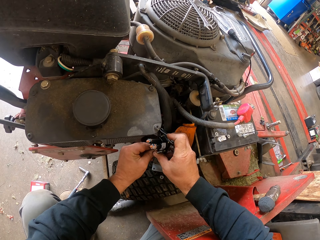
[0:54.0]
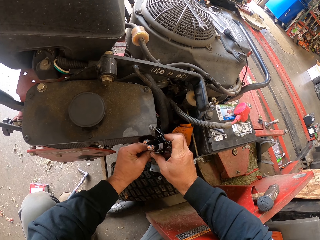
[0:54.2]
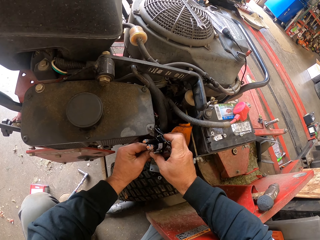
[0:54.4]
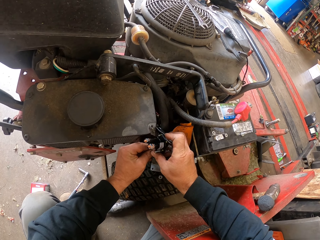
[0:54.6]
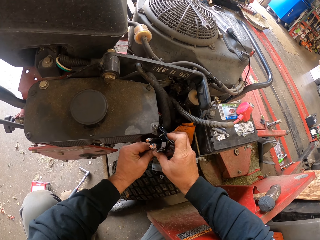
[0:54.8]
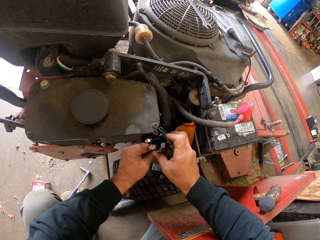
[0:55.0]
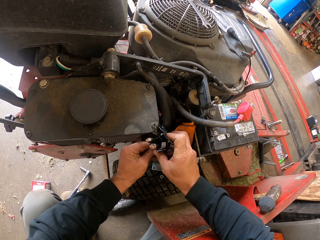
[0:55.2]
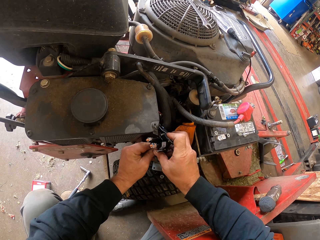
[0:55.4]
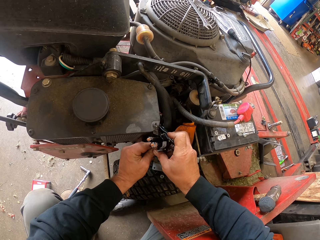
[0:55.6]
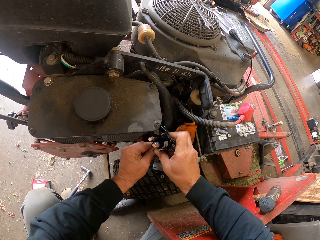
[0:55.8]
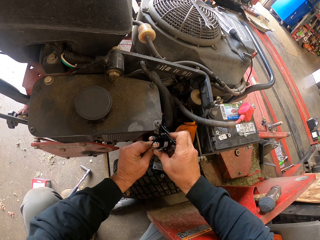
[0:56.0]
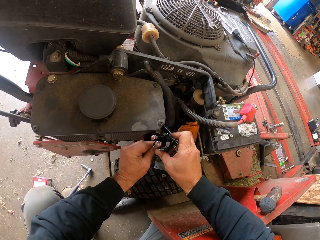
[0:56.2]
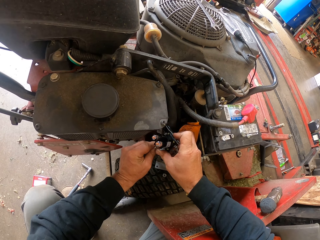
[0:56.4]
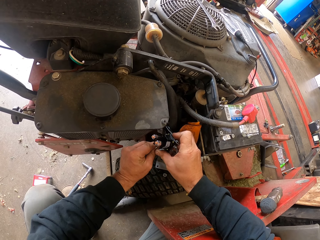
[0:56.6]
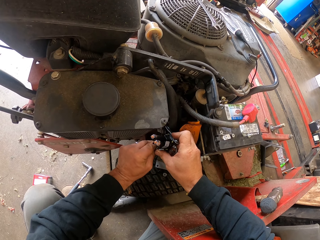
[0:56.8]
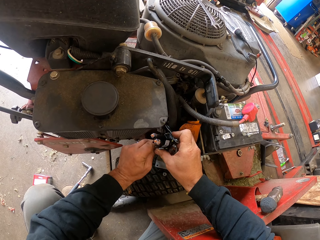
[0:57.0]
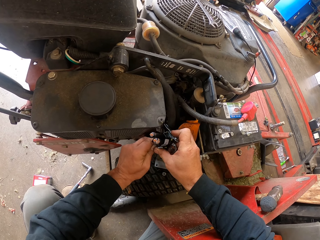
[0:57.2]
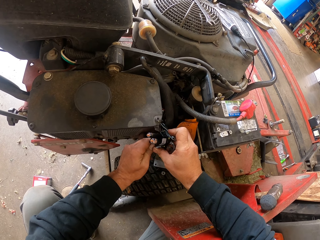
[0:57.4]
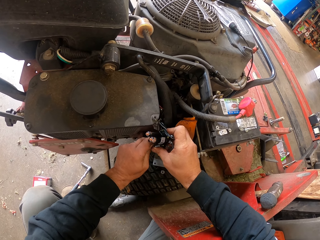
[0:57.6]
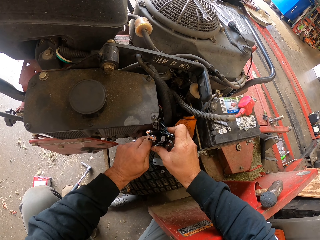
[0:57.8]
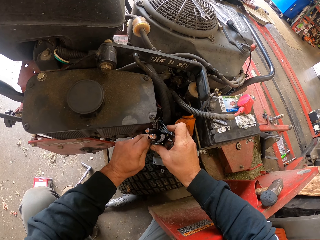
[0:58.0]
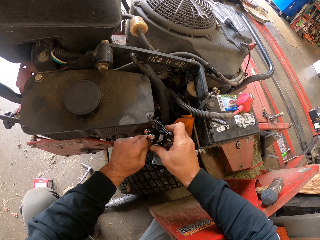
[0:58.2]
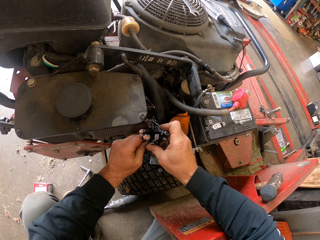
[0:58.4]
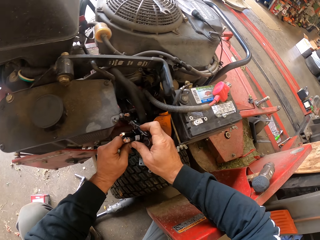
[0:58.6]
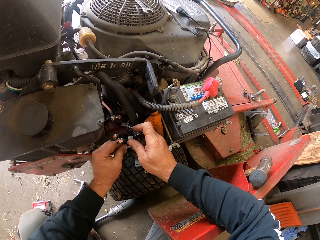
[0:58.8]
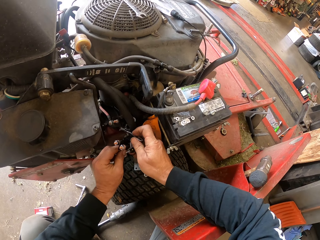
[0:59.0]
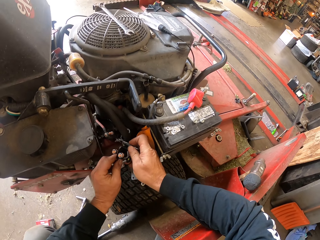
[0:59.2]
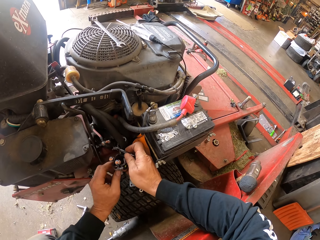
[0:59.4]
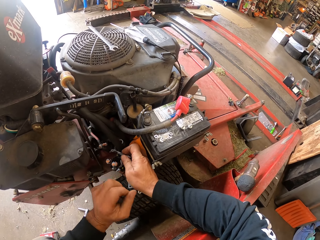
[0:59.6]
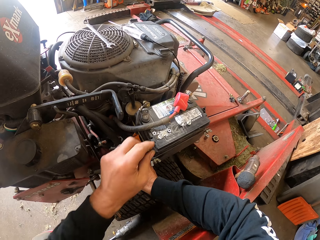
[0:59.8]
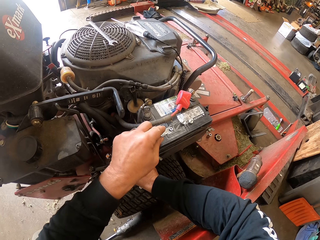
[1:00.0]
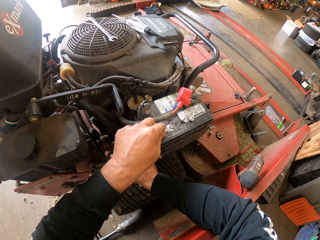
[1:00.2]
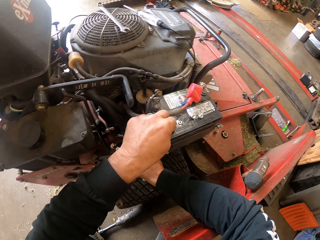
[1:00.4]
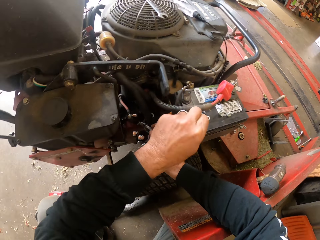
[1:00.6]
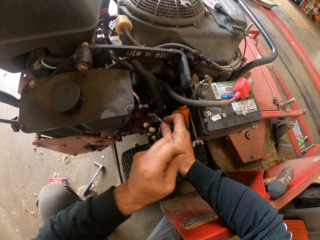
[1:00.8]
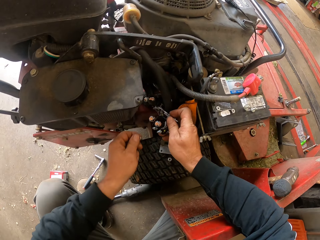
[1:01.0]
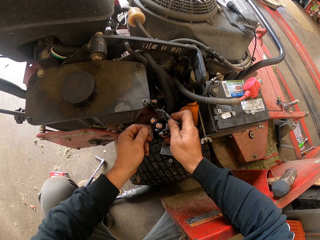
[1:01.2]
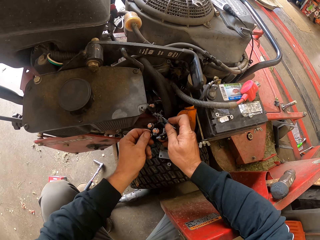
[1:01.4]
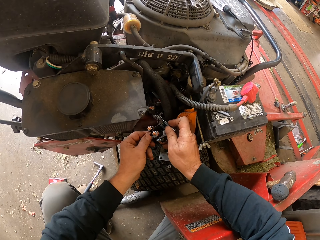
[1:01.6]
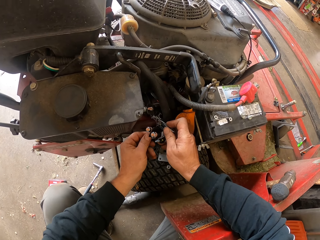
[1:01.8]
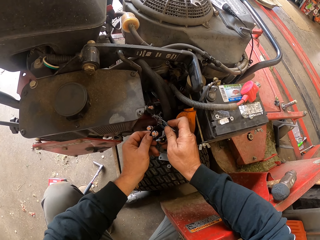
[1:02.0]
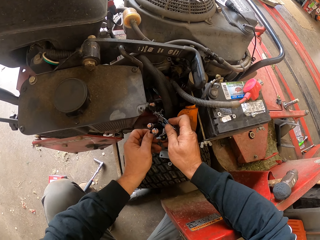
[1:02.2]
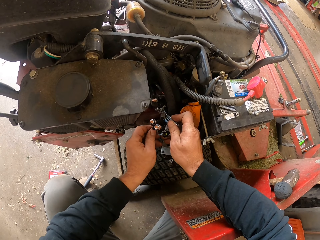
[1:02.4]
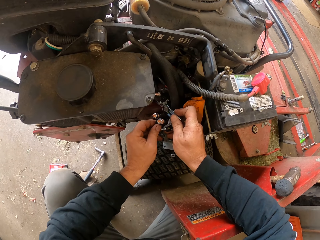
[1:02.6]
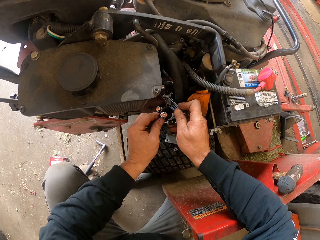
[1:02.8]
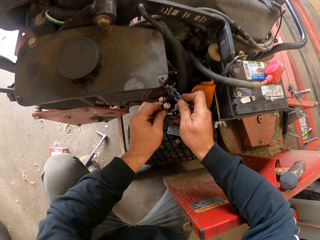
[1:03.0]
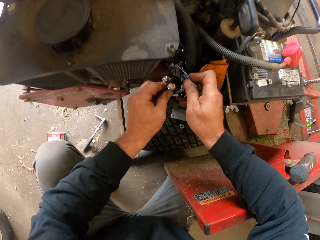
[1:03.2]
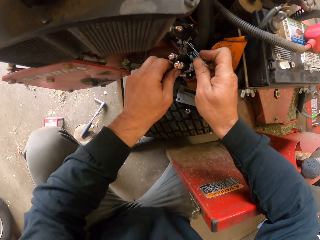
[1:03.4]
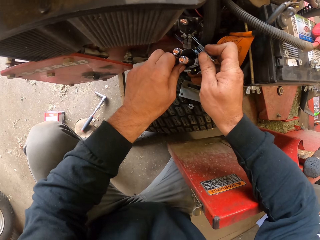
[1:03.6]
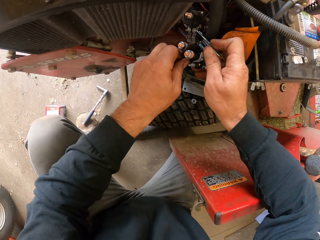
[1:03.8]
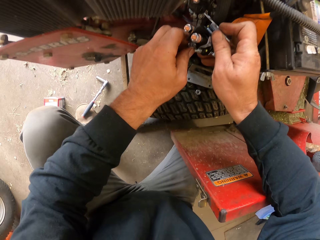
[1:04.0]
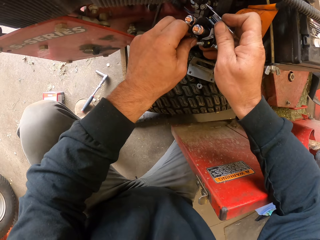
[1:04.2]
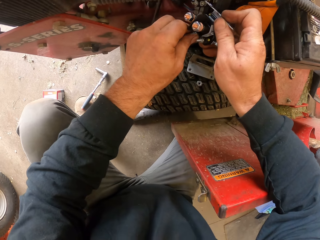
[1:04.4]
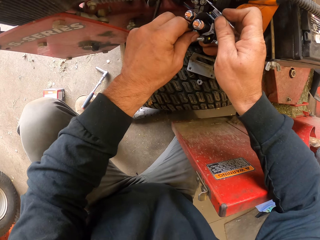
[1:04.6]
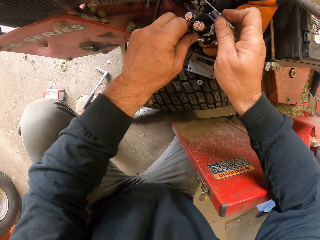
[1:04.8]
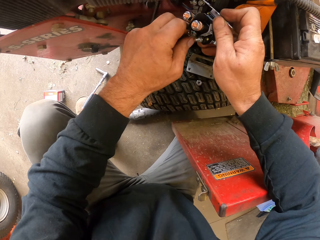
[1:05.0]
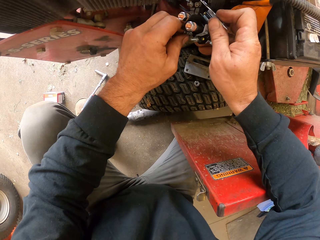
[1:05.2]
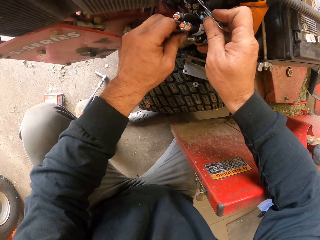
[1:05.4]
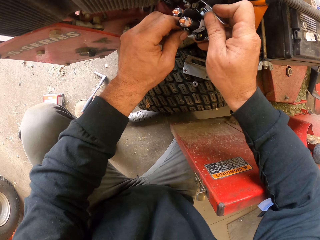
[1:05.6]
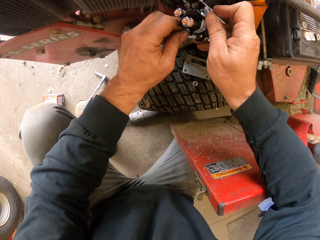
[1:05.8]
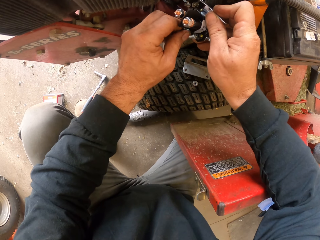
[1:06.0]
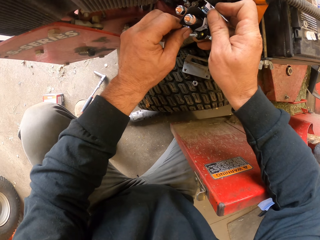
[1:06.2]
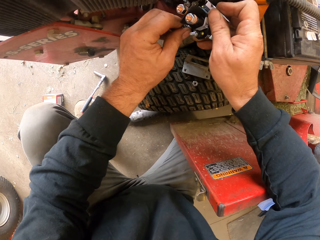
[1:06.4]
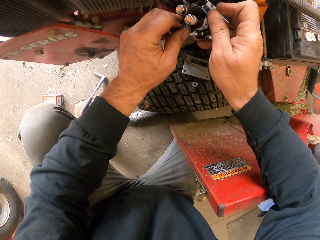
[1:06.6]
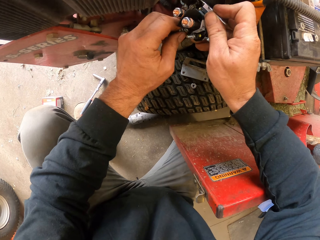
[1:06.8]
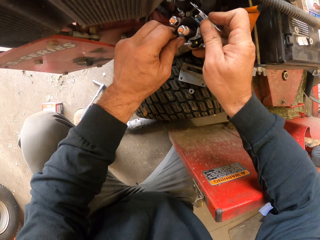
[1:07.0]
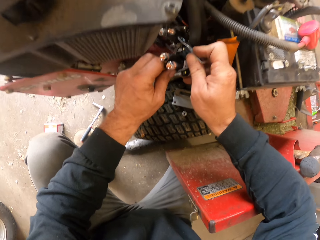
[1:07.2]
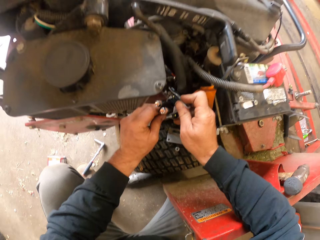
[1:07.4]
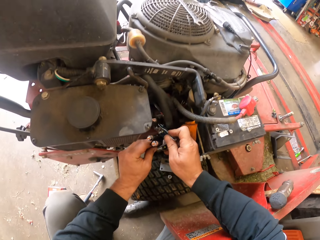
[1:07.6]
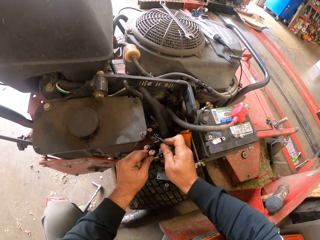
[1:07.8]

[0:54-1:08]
The camera wearer fits something on the lawn mower. They pick something from the lawn mower. They fit something on the lawn mower.

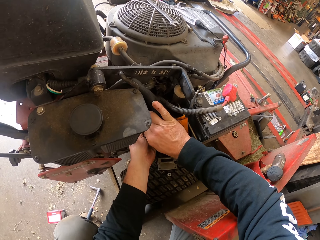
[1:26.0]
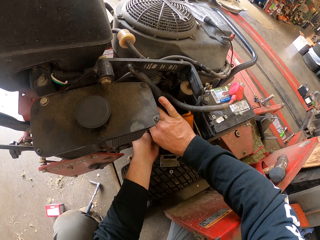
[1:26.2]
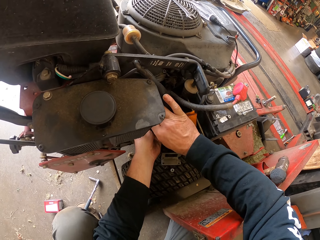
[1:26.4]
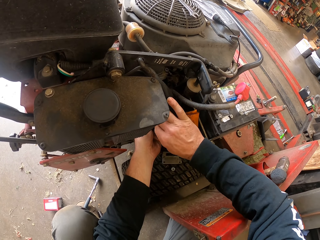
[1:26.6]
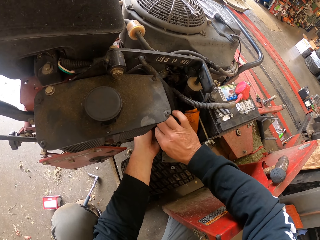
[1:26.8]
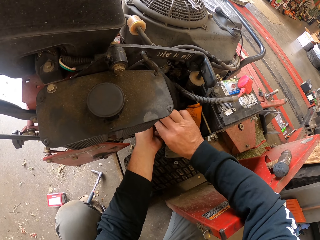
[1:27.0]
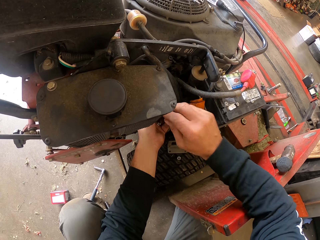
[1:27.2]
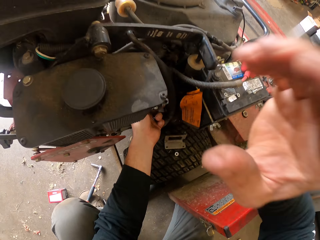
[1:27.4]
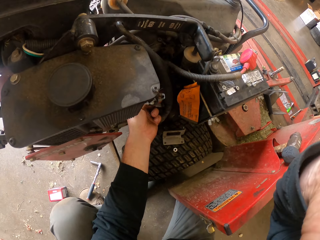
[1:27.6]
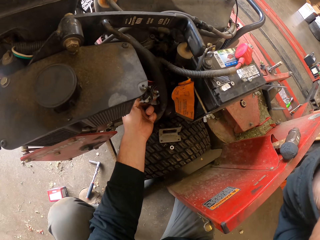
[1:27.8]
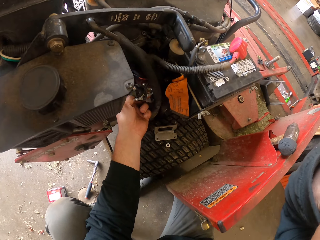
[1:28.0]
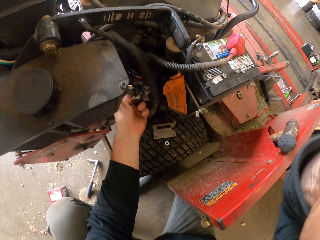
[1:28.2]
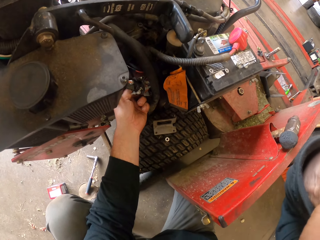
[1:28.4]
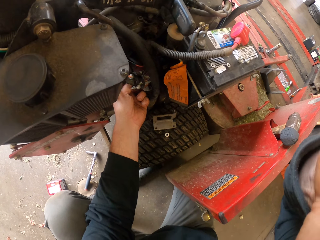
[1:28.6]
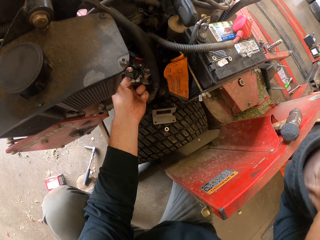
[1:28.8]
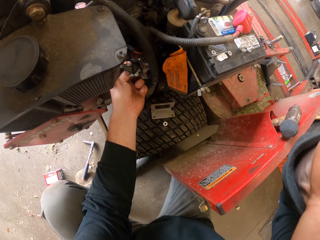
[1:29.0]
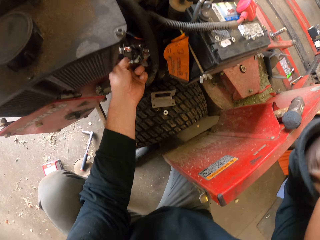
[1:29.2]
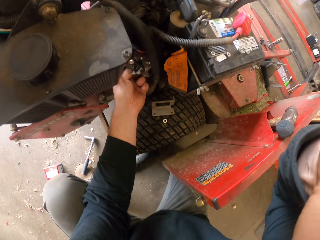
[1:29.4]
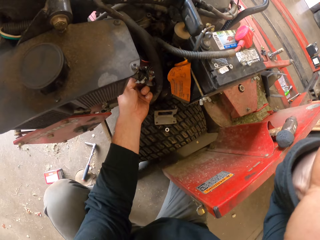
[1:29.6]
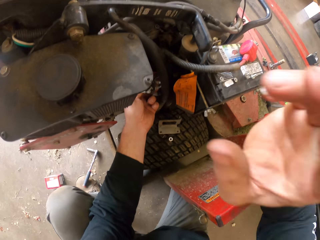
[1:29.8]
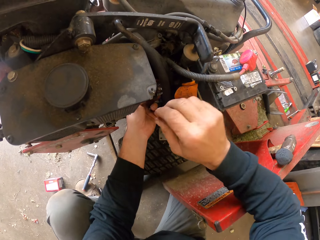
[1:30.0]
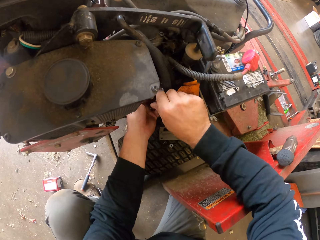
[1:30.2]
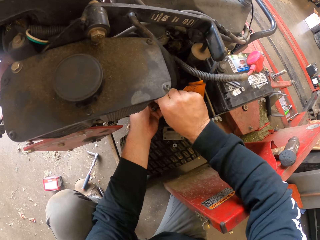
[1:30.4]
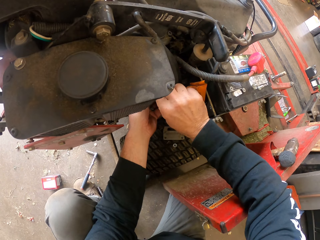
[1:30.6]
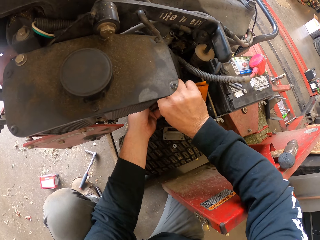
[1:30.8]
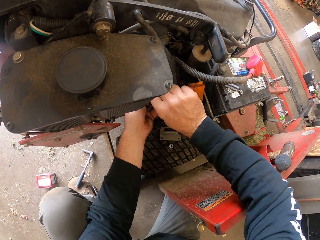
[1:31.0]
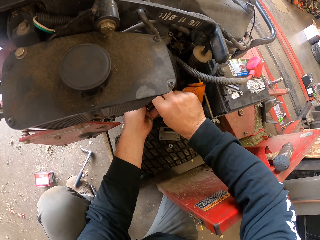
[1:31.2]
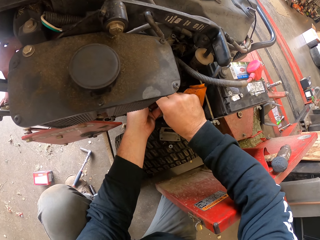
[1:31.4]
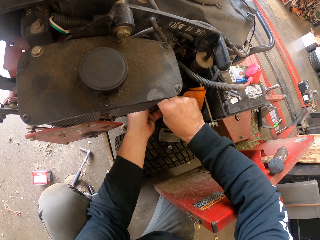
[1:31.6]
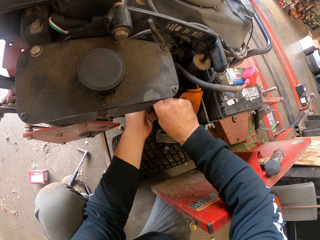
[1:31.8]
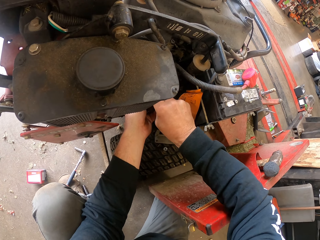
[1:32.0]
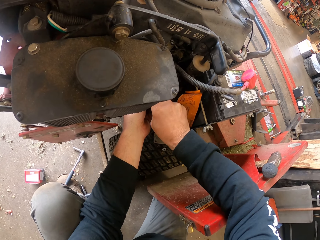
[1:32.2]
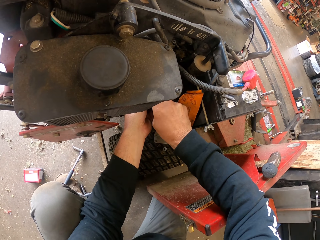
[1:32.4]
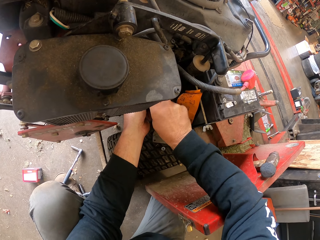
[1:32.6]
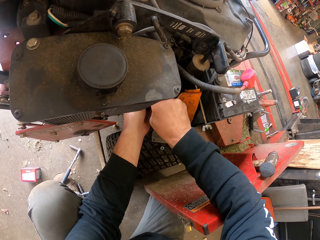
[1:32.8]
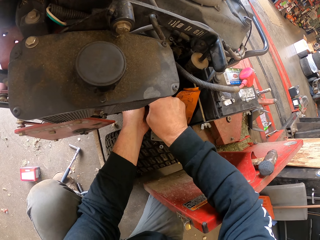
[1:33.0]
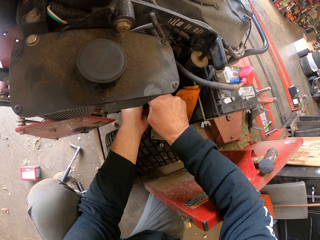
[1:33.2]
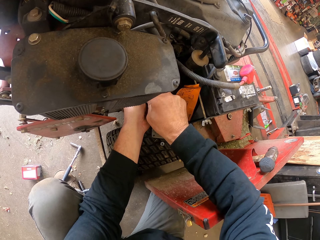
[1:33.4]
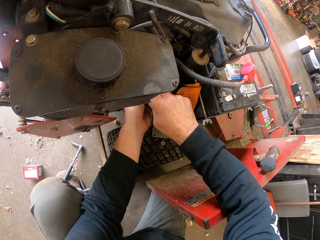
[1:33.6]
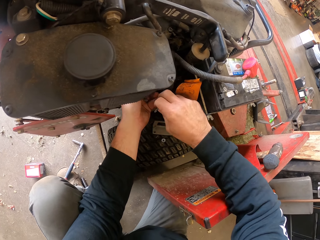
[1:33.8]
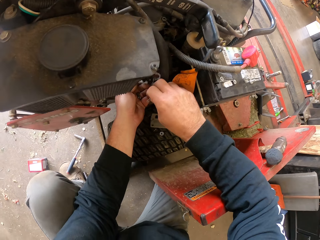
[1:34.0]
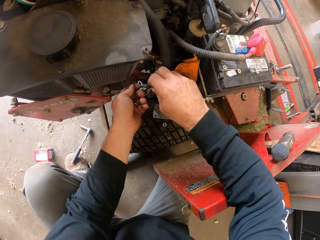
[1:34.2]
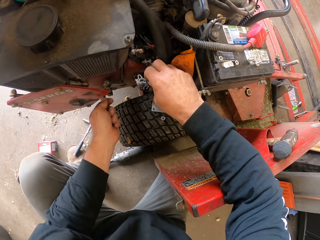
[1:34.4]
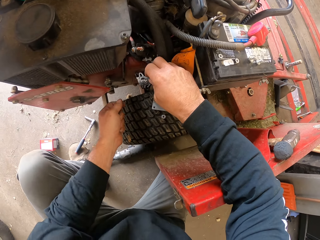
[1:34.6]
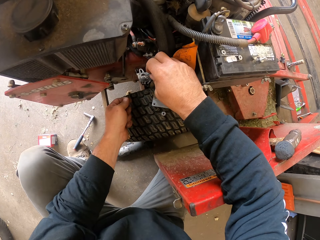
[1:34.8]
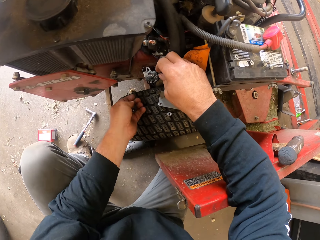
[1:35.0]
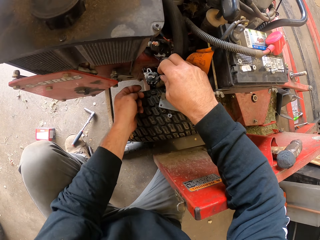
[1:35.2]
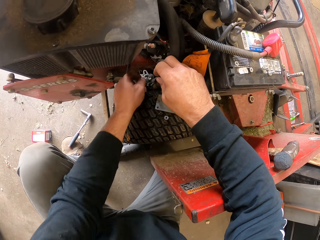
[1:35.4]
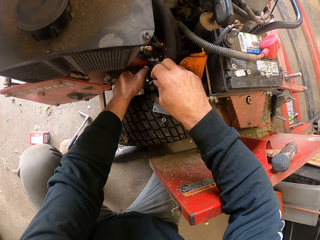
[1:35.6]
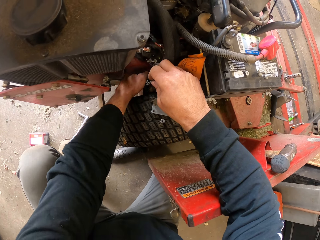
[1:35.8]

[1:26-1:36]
The camera wearer raises a hand. He adjusts his camera. He fixes the lawn mower.
